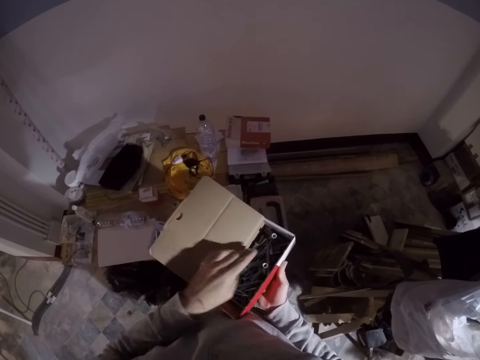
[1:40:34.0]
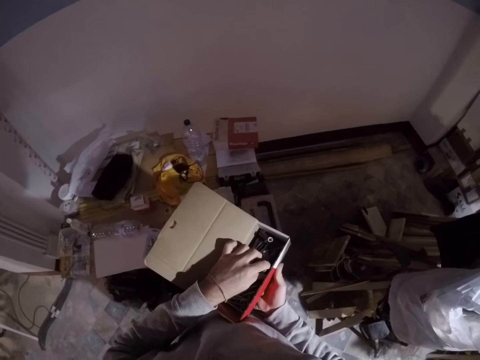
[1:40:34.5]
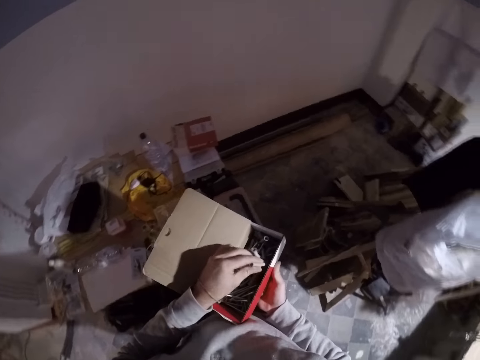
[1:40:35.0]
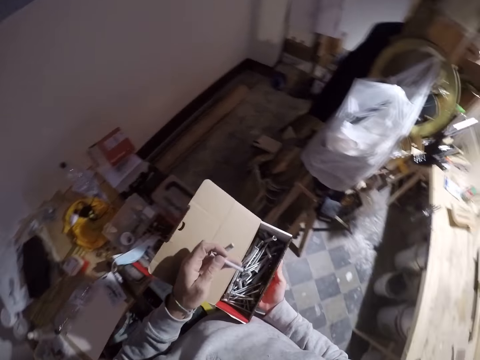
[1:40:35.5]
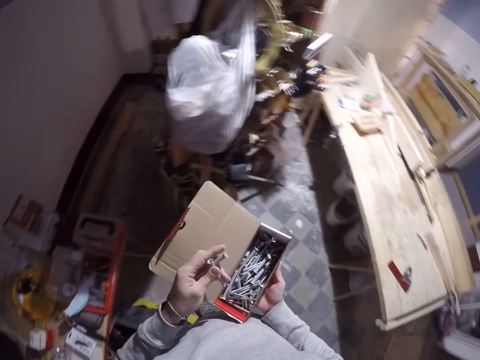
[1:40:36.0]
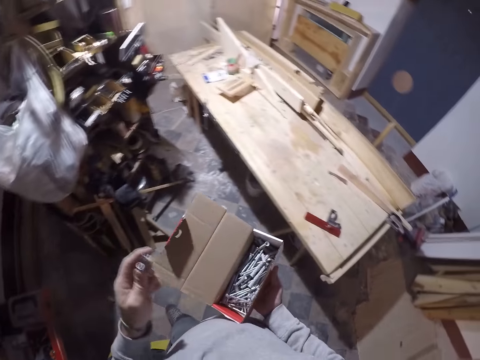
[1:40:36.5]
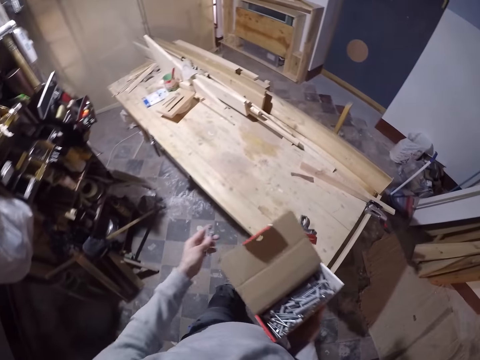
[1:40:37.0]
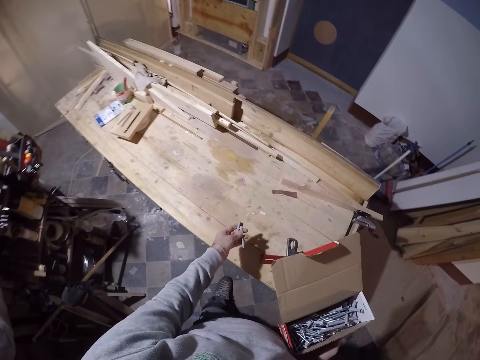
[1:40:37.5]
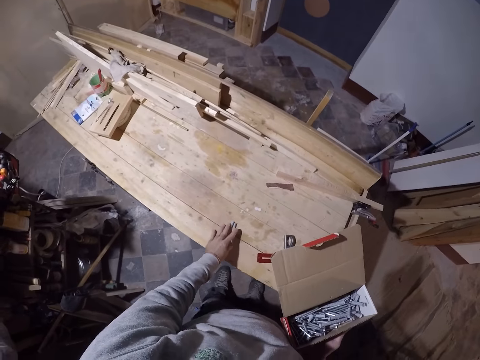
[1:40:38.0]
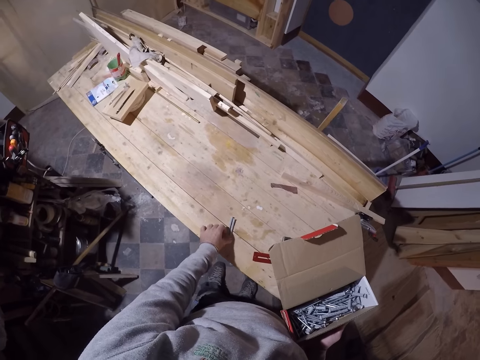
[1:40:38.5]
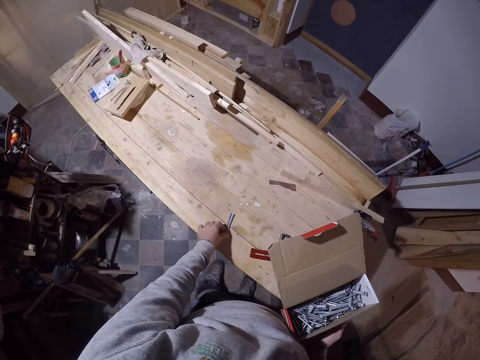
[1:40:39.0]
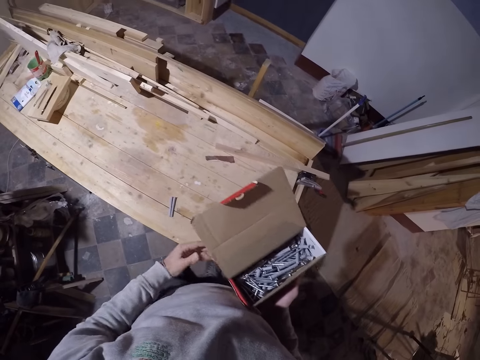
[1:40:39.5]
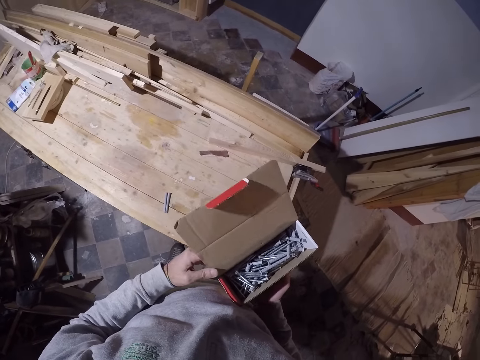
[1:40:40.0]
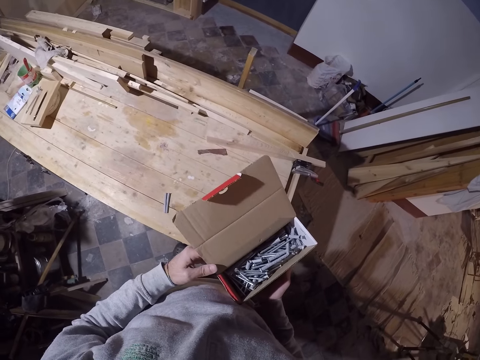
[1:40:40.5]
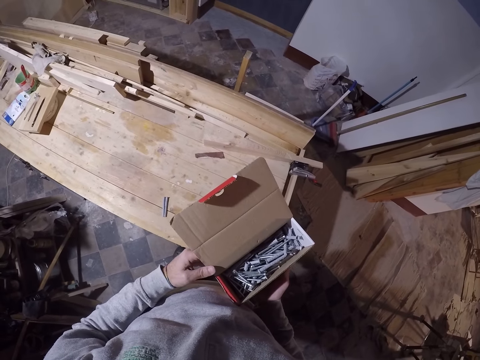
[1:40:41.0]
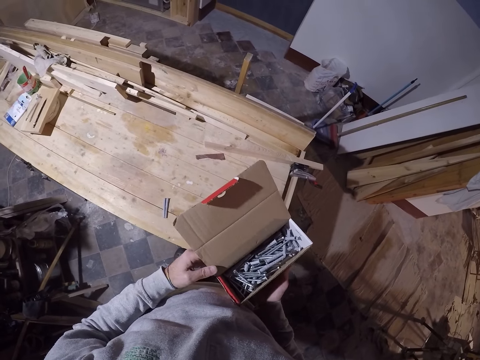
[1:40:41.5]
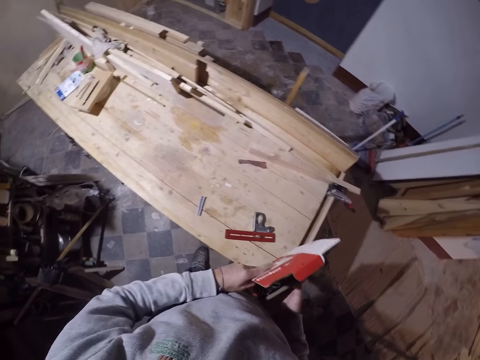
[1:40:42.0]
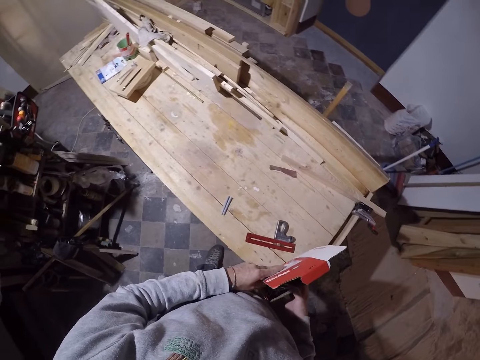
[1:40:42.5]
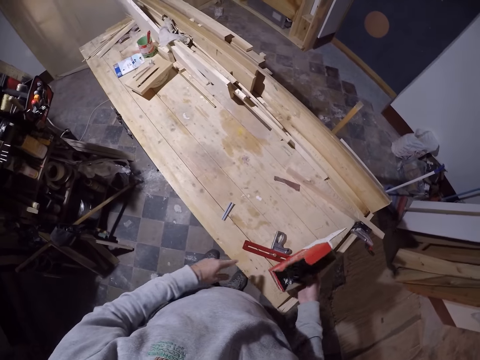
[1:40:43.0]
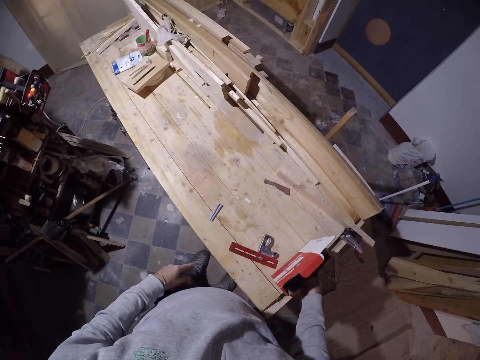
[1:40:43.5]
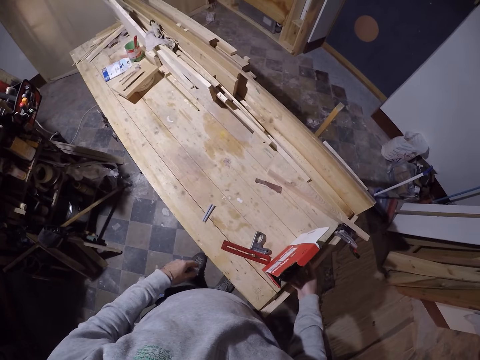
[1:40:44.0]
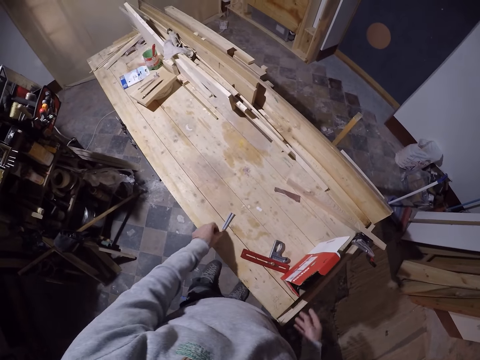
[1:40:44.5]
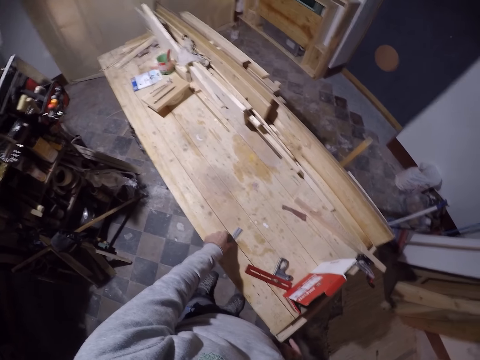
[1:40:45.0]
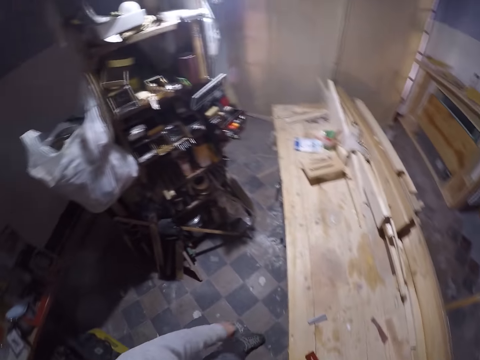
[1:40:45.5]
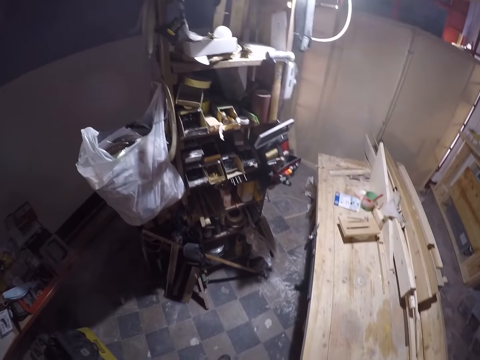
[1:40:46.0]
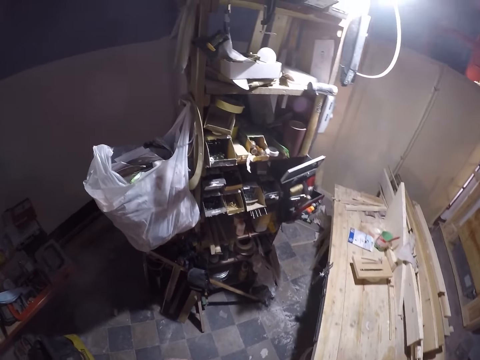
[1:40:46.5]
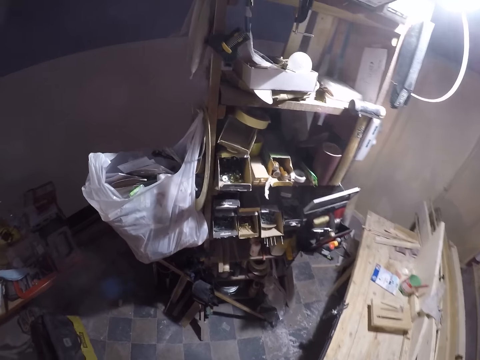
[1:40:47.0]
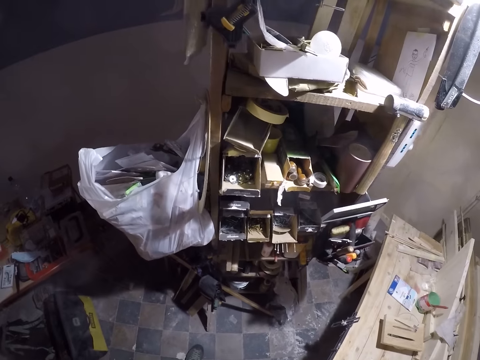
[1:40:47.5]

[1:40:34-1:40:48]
The camera wearer picks drill bit covers or drill bits in a box with his left hand. He drops the drill bit covers on the work table with his left hand. He looks at the drill bits in the box. He drops the carton of drill bit cover on the work table with his right hand. He touches the drill bits on the table. He walks in a workshop.

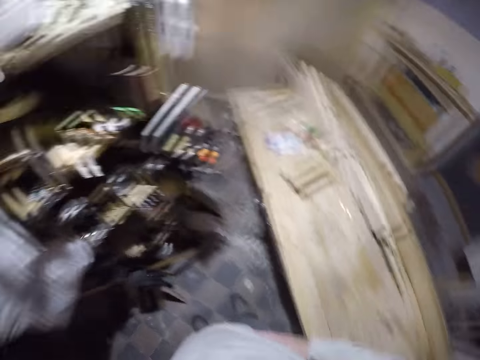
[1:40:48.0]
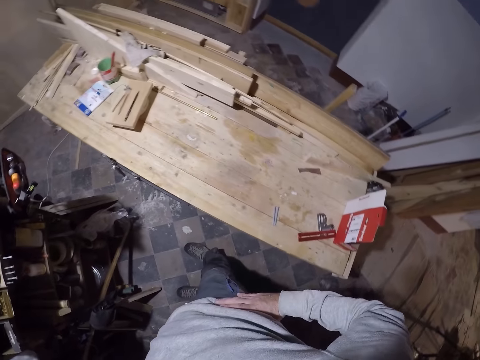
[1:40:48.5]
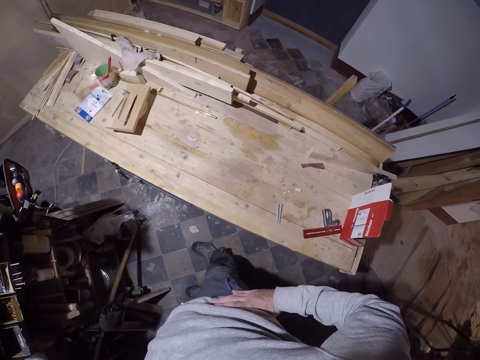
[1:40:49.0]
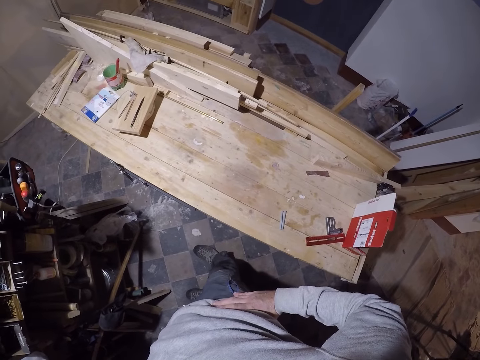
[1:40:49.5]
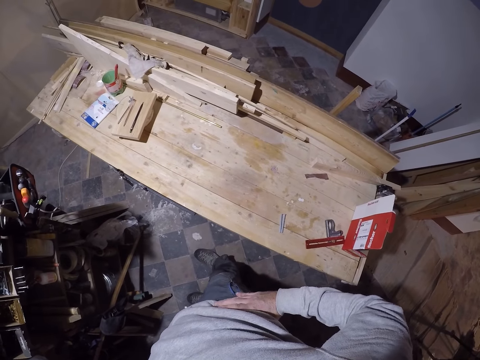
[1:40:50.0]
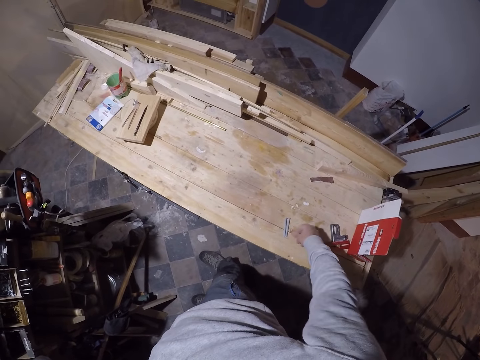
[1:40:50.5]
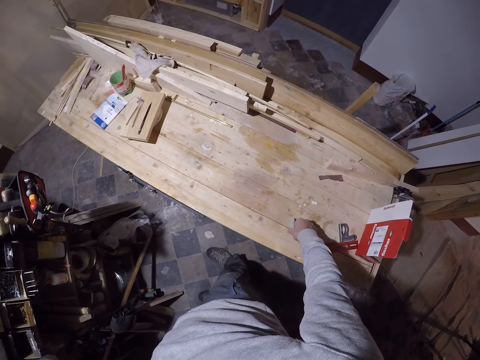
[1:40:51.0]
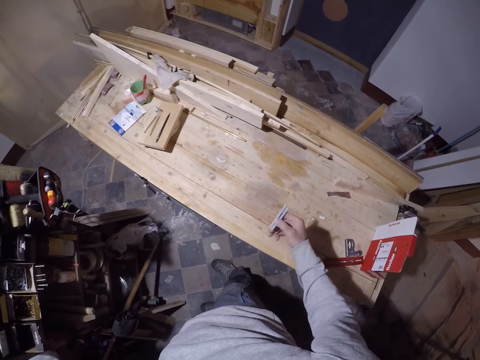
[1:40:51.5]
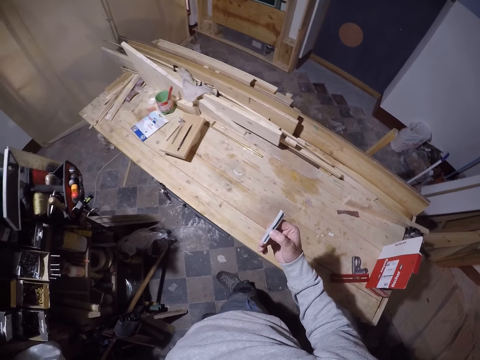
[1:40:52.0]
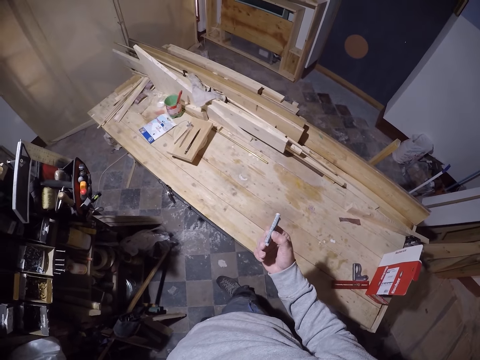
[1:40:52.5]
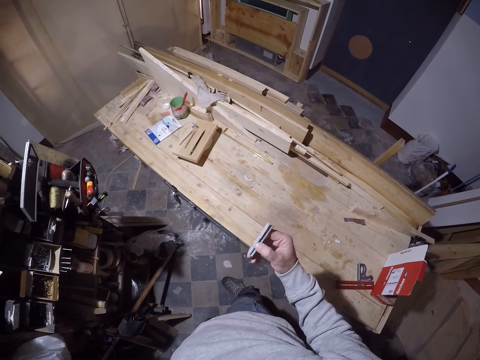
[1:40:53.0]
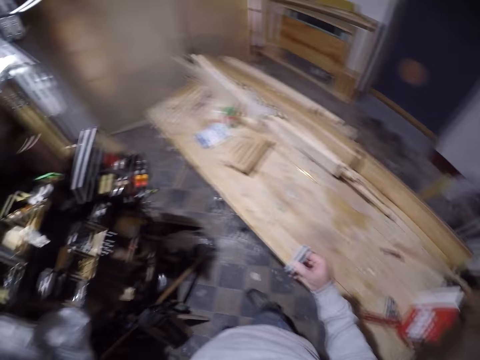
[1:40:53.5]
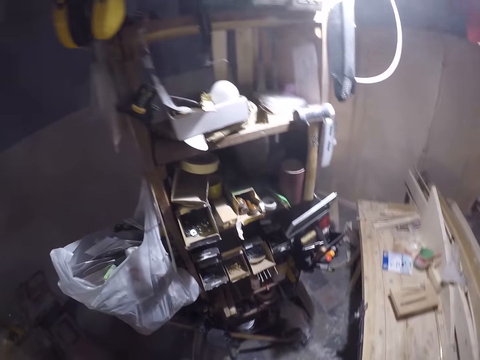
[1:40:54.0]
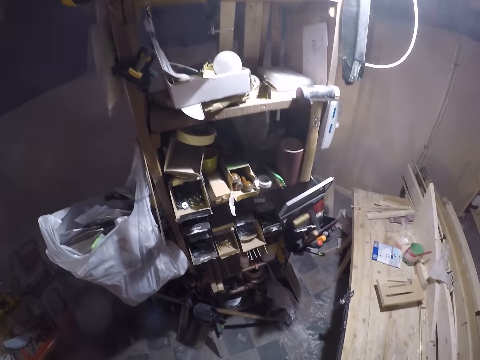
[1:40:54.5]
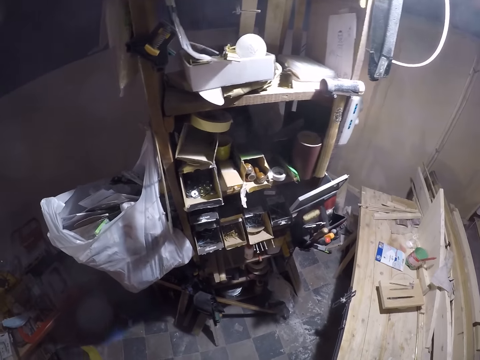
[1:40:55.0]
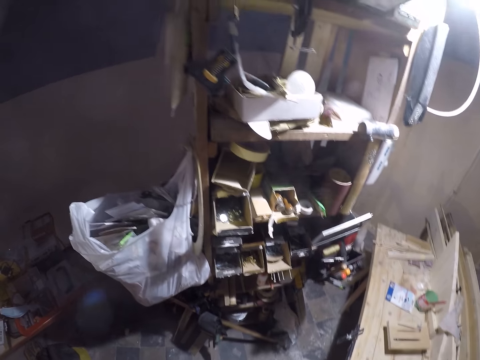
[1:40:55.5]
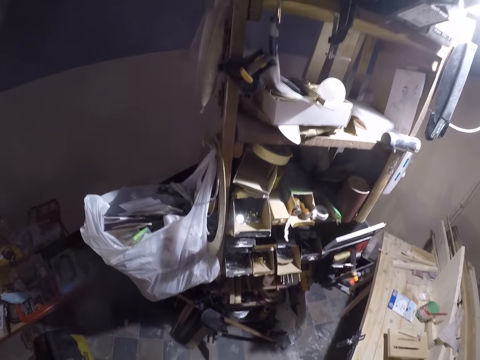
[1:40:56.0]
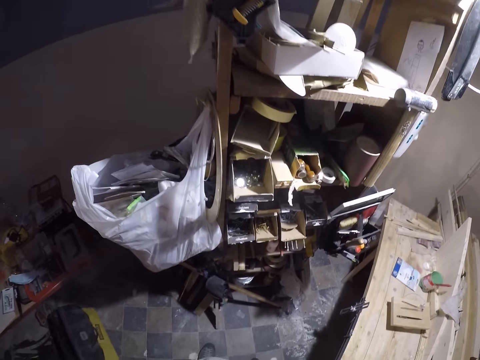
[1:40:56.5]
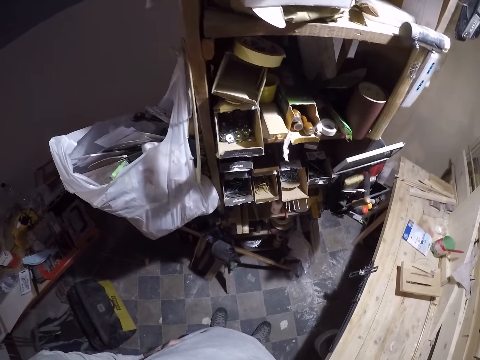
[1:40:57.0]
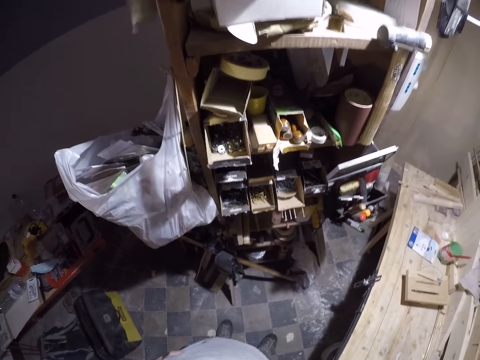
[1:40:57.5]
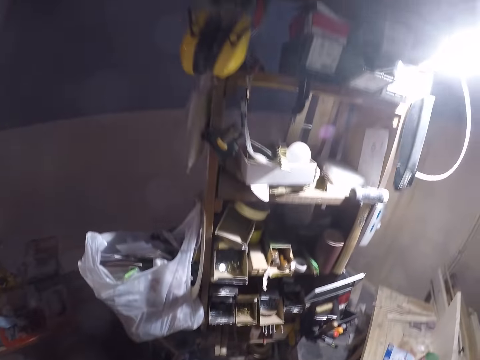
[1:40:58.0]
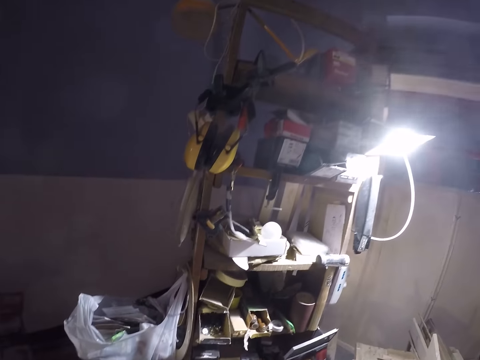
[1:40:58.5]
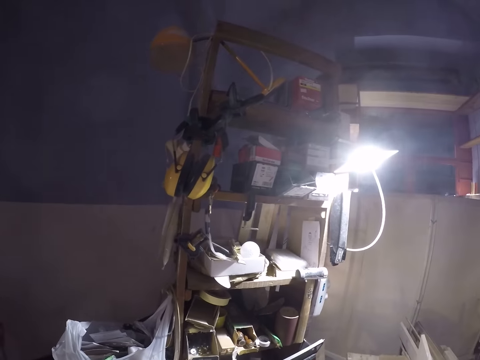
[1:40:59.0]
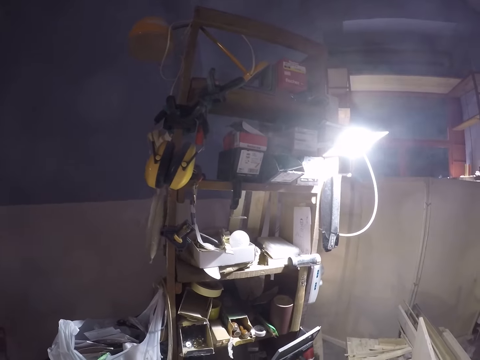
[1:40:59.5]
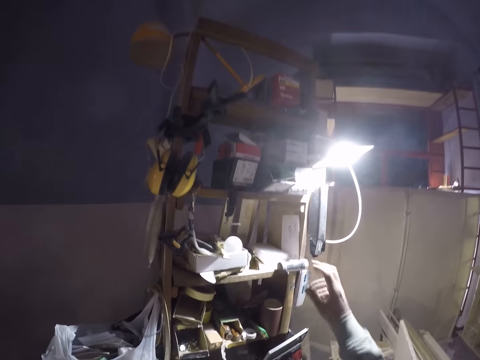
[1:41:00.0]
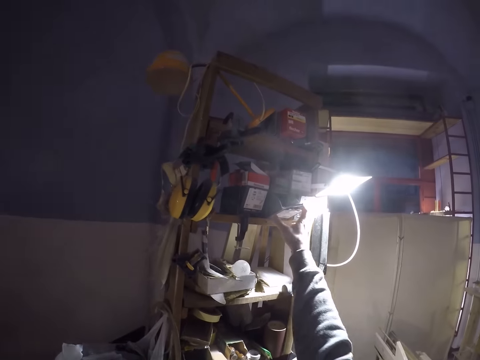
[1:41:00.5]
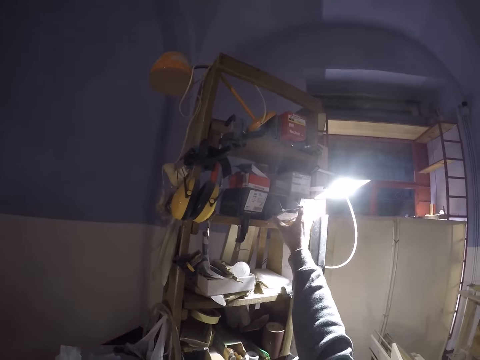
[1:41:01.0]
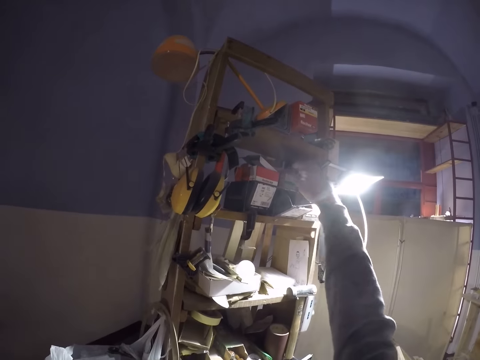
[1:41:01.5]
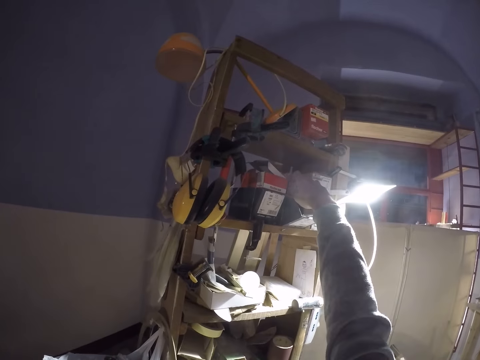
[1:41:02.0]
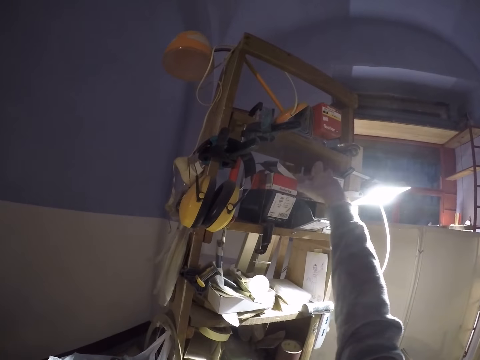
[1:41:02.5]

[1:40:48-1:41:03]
The camera wearer looks around. He picks the drill bit covers or drill bits on the work table with his right hand. He looks at the drill bits in hand. He looks around. He touches boxes on the shelf.
